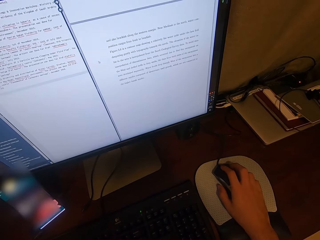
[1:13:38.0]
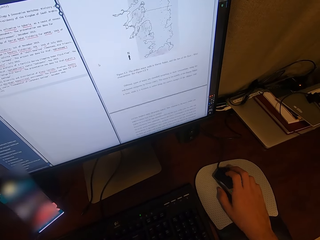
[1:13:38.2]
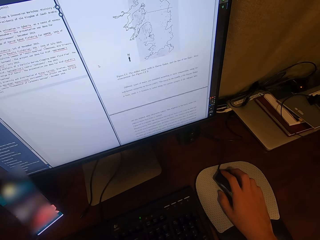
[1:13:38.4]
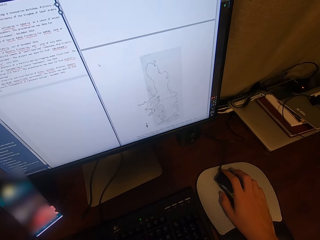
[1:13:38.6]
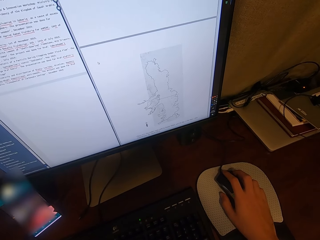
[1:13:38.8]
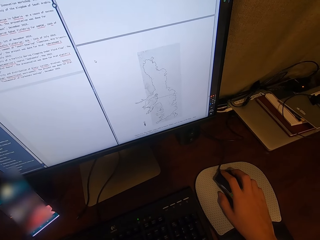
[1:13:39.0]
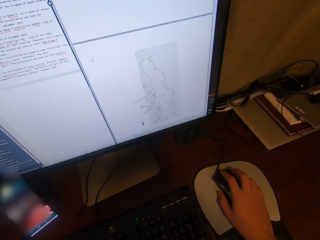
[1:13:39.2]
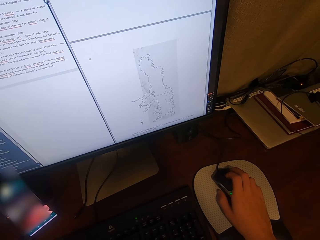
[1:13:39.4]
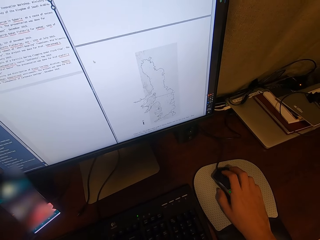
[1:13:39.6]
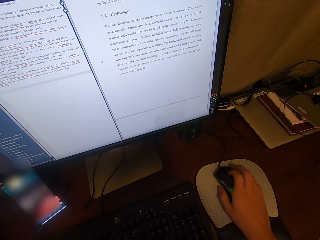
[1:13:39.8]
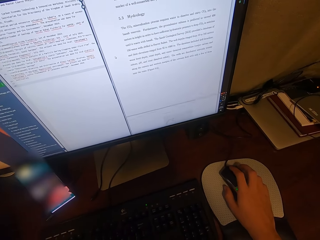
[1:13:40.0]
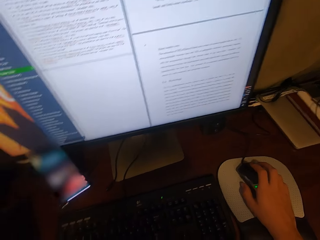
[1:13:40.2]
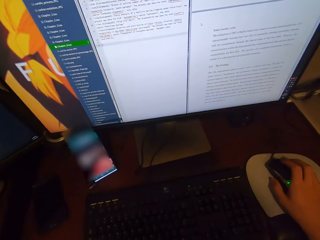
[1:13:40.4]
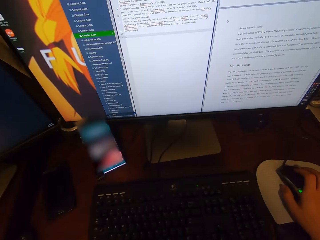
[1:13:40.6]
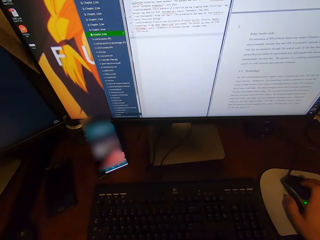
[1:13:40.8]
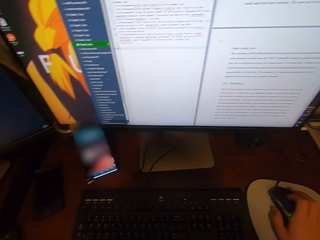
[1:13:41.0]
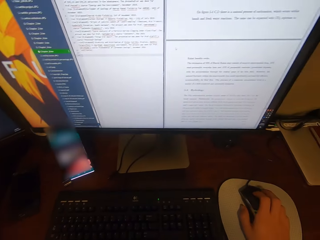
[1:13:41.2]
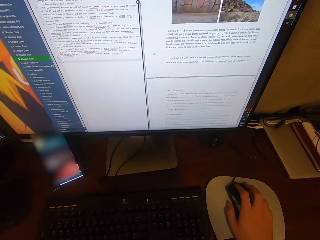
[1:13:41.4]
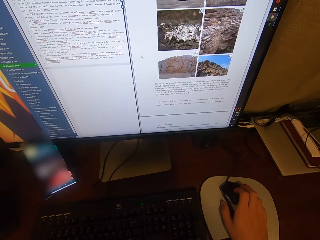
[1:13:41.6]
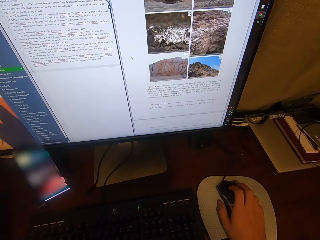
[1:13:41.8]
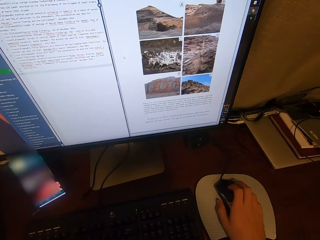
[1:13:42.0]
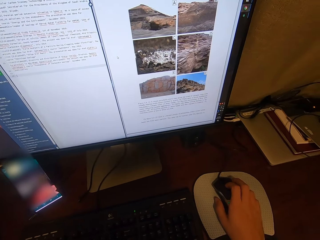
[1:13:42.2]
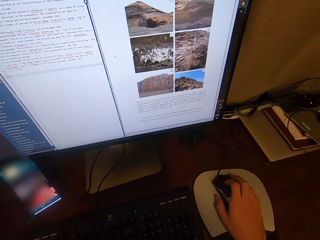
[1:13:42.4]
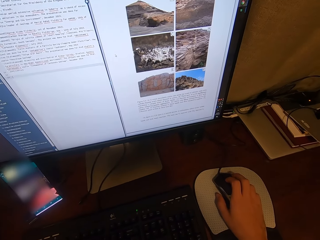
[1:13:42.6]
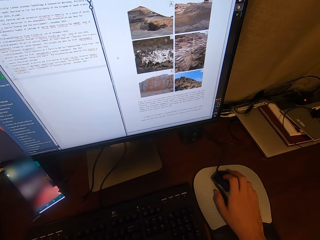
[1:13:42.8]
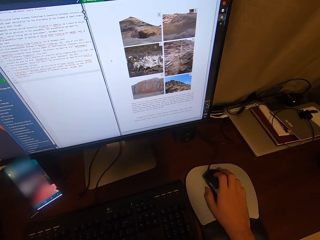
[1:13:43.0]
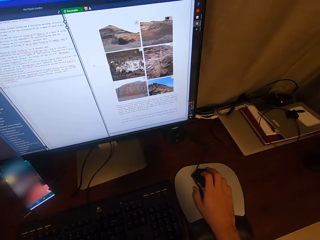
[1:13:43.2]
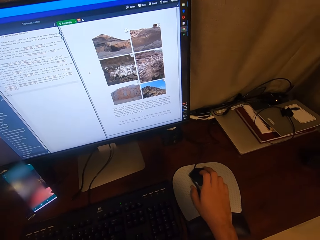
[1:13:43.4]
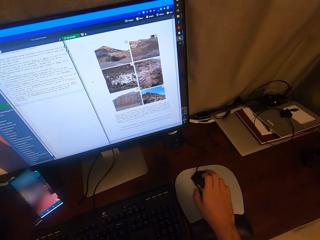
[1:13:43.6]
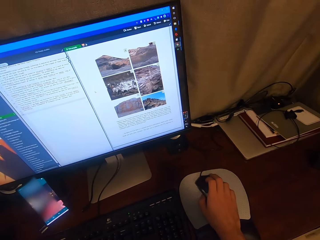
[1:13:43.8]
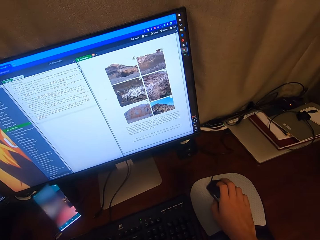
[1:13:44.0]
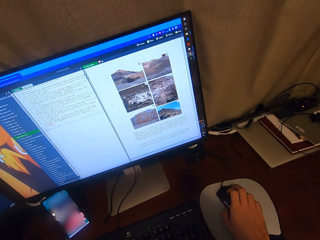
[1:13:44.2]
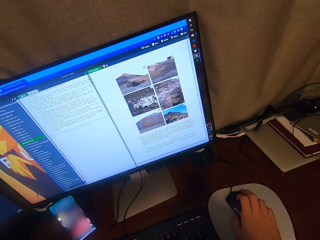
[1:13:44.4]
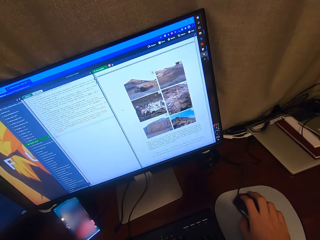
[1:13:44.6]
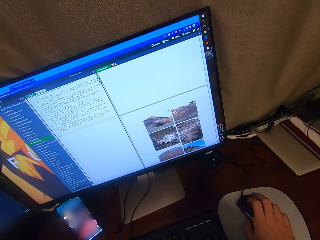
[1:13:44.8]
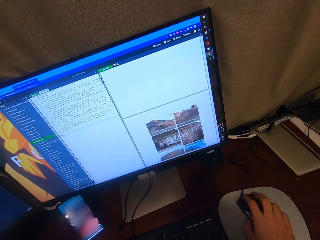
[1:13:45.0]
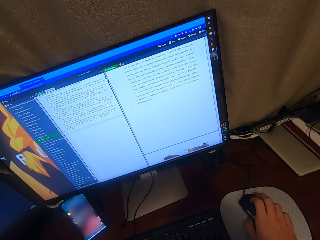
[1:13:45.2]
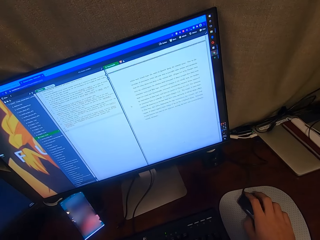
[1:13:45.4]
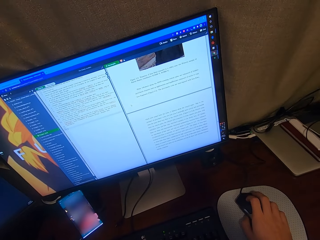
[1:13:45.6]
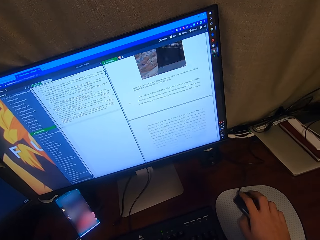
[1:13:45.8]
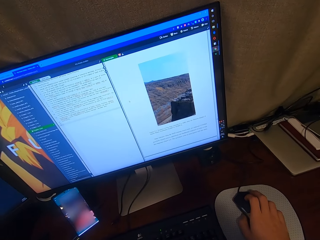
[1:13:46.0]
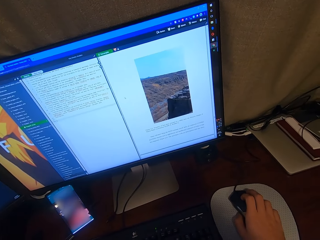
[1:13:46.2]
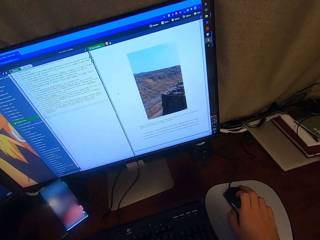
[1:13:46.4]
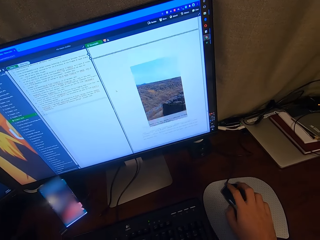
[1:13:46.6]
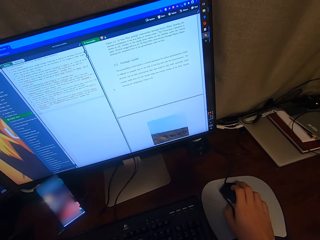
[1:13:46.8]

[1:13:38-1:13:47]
The camera wearer adjusts a mouse on a mouse pad. They operate a desktop with the mouse.
